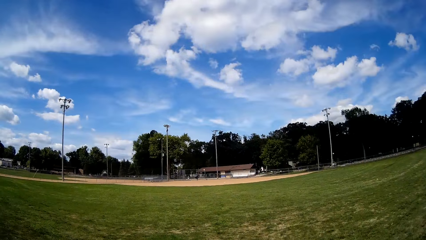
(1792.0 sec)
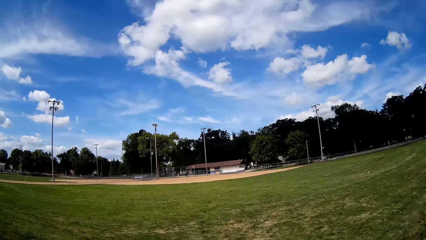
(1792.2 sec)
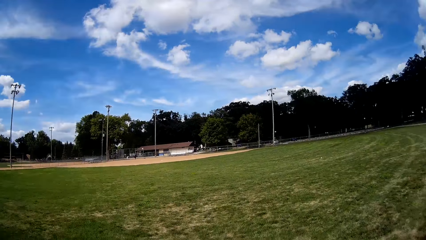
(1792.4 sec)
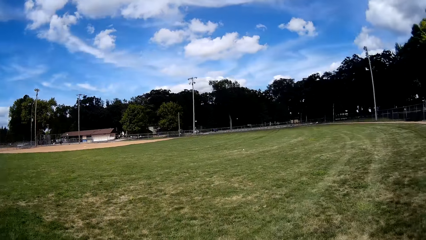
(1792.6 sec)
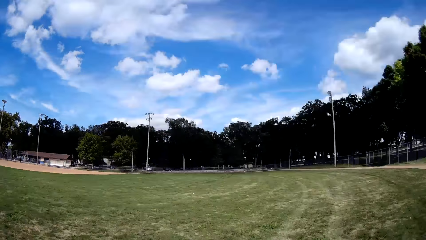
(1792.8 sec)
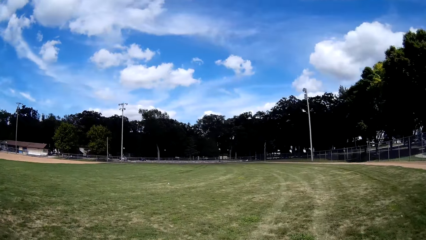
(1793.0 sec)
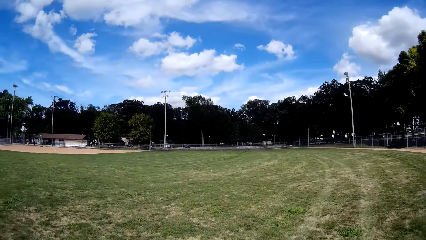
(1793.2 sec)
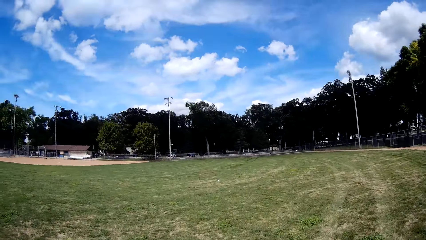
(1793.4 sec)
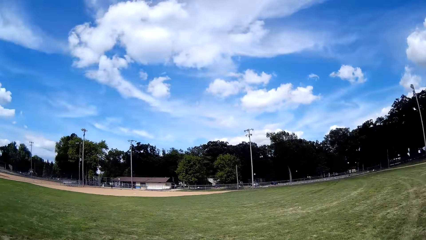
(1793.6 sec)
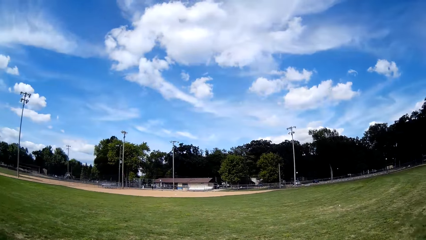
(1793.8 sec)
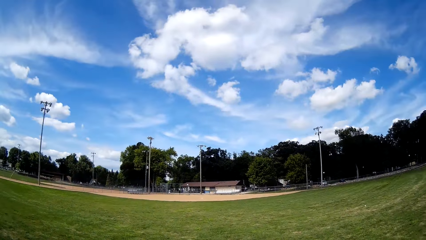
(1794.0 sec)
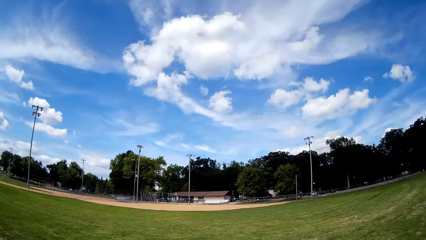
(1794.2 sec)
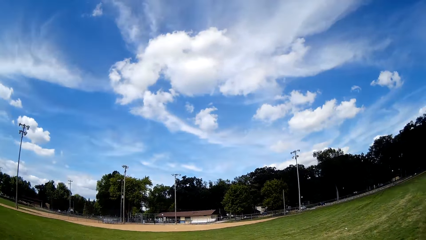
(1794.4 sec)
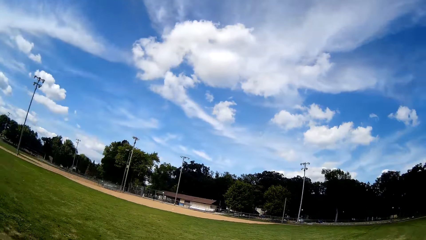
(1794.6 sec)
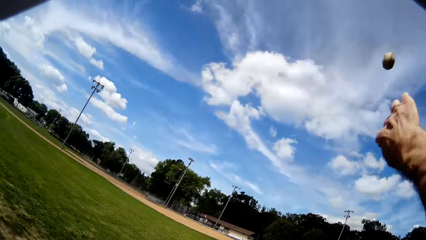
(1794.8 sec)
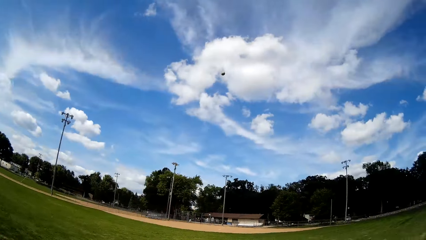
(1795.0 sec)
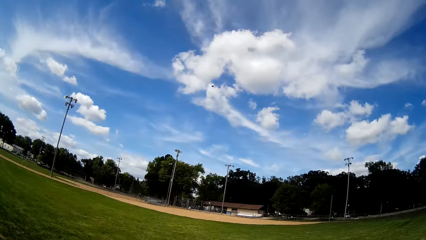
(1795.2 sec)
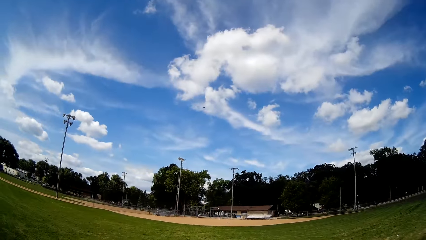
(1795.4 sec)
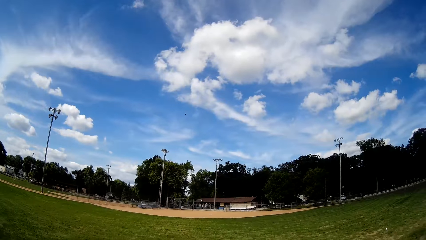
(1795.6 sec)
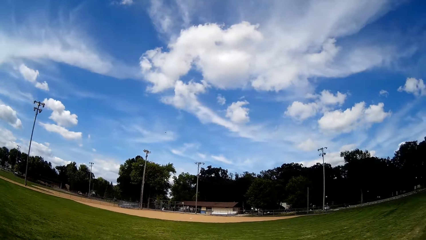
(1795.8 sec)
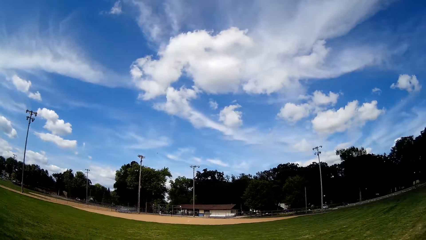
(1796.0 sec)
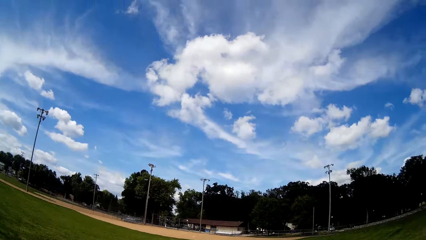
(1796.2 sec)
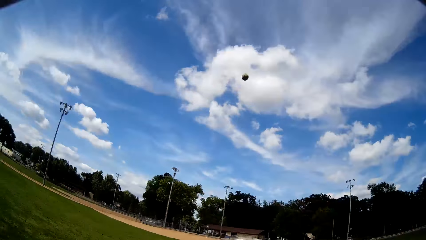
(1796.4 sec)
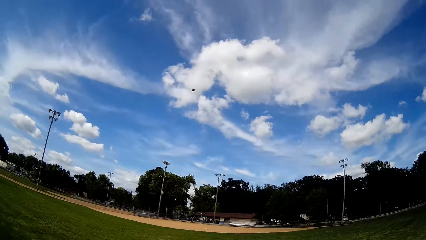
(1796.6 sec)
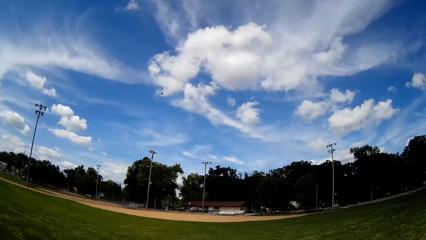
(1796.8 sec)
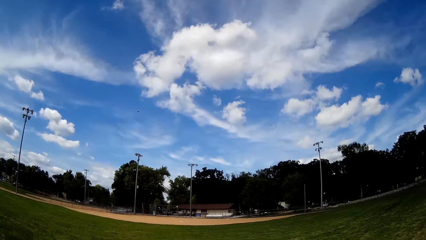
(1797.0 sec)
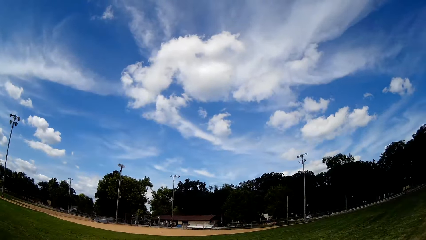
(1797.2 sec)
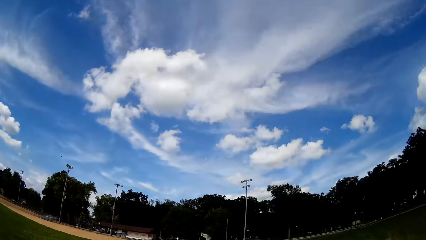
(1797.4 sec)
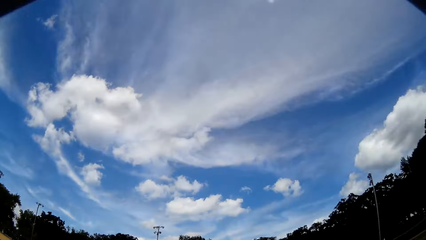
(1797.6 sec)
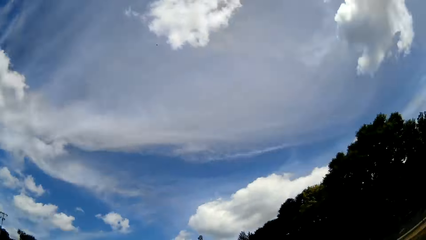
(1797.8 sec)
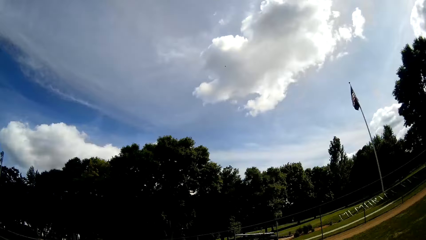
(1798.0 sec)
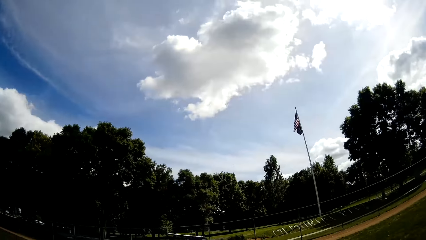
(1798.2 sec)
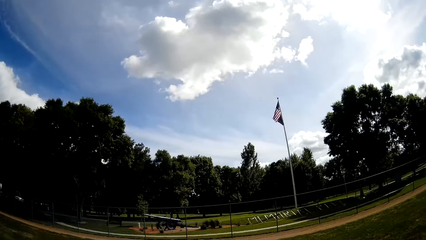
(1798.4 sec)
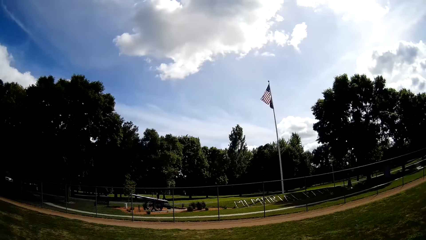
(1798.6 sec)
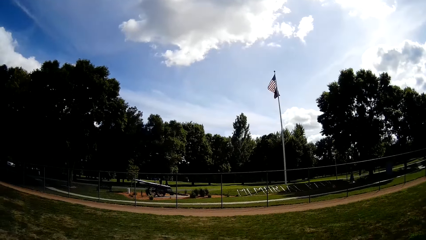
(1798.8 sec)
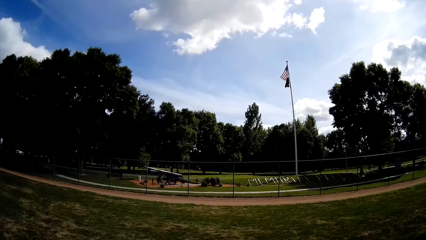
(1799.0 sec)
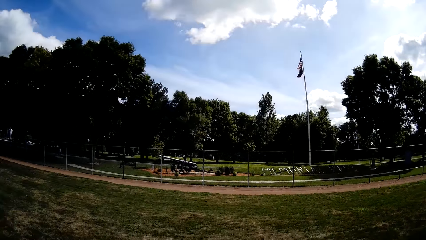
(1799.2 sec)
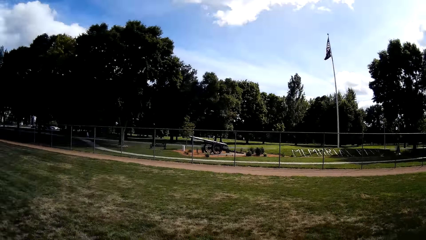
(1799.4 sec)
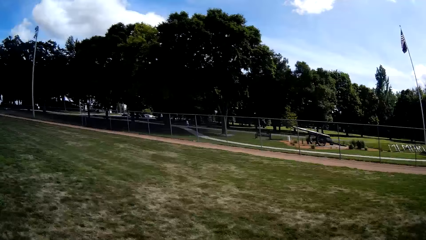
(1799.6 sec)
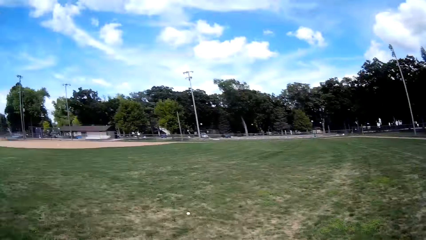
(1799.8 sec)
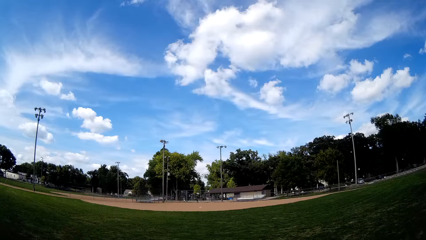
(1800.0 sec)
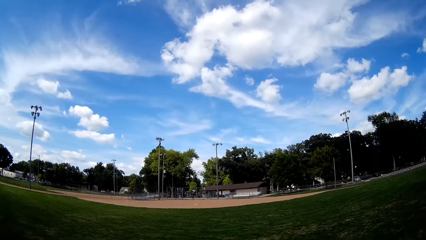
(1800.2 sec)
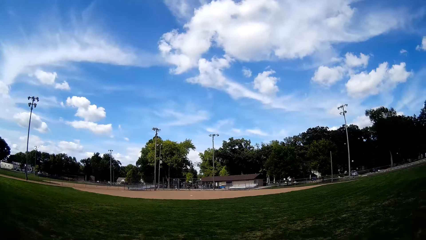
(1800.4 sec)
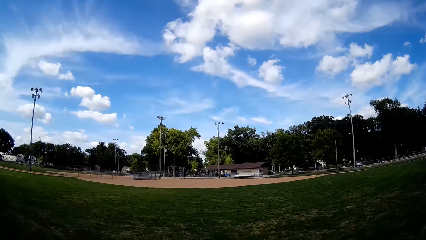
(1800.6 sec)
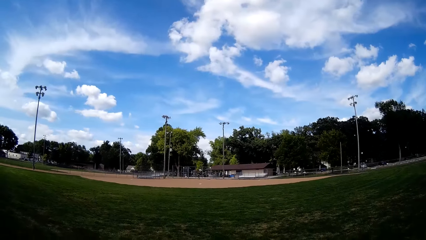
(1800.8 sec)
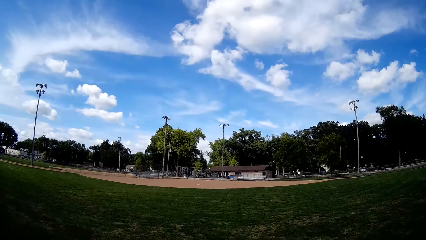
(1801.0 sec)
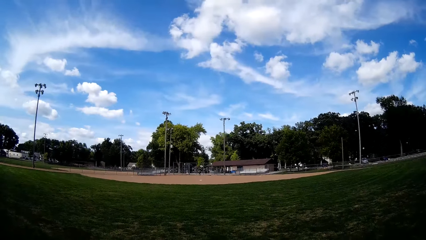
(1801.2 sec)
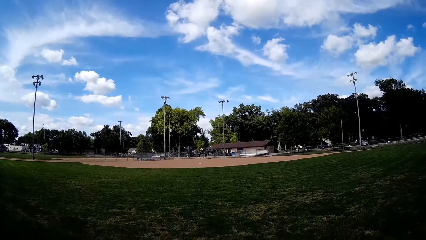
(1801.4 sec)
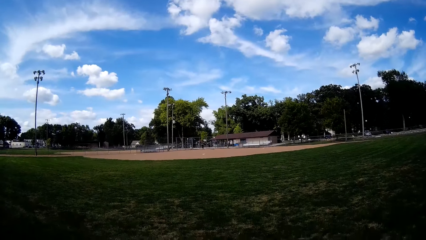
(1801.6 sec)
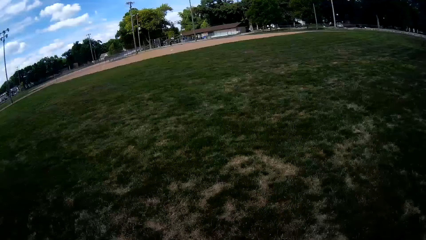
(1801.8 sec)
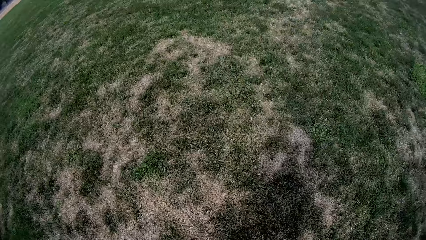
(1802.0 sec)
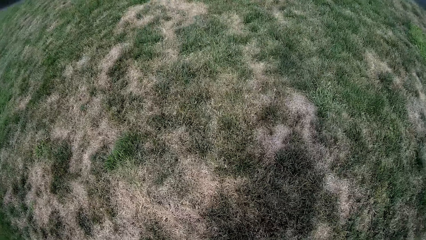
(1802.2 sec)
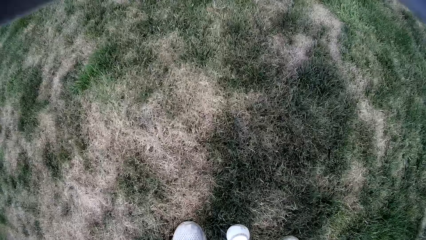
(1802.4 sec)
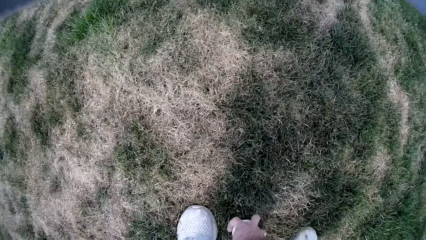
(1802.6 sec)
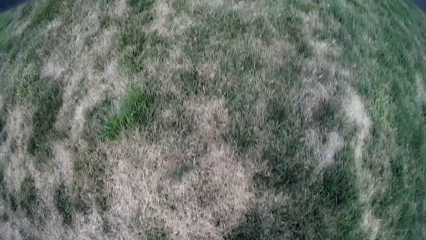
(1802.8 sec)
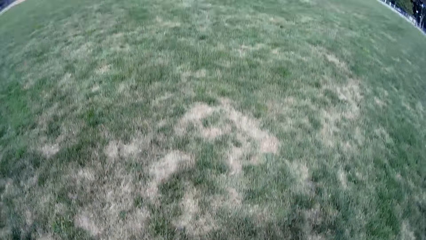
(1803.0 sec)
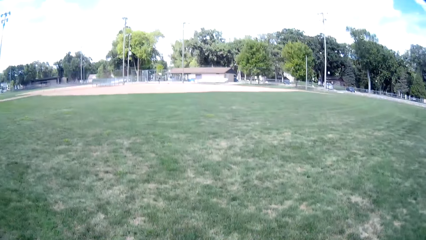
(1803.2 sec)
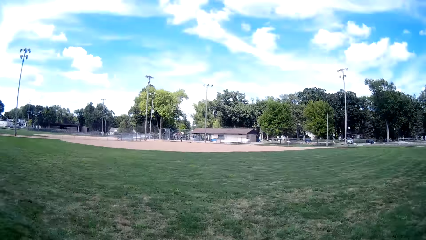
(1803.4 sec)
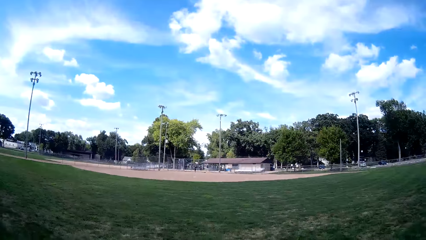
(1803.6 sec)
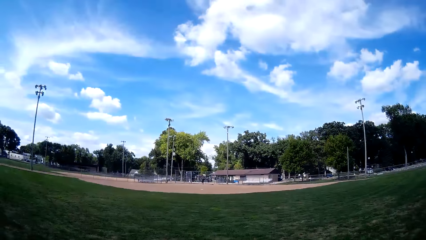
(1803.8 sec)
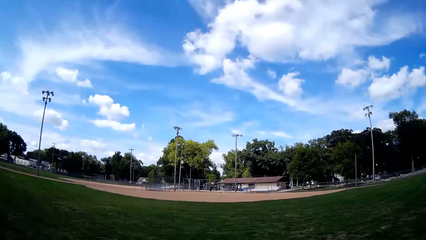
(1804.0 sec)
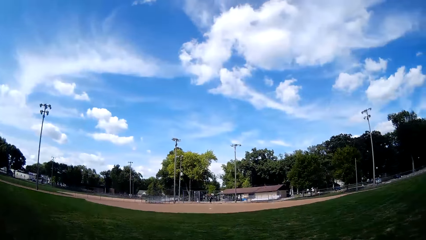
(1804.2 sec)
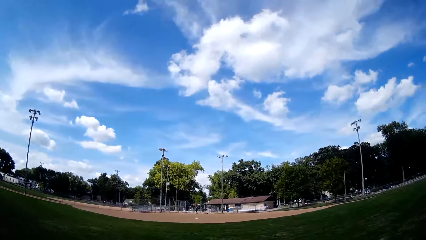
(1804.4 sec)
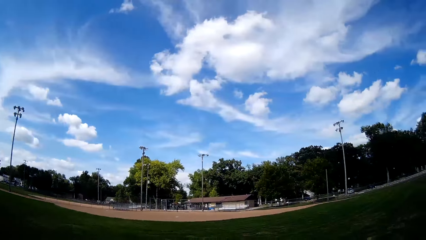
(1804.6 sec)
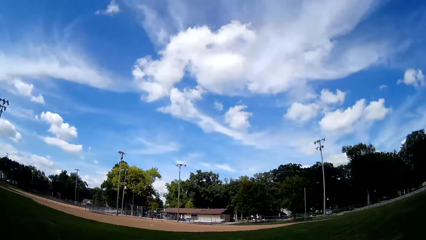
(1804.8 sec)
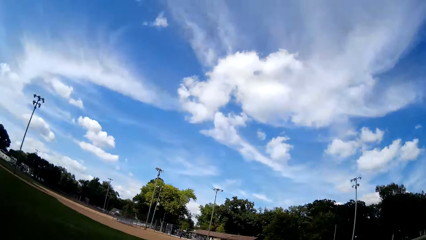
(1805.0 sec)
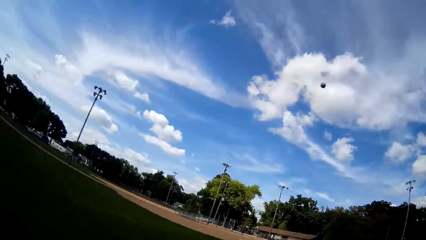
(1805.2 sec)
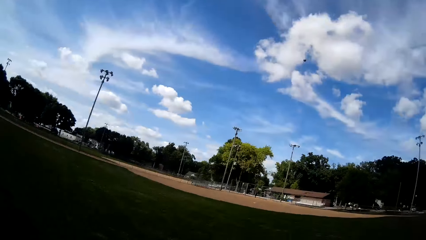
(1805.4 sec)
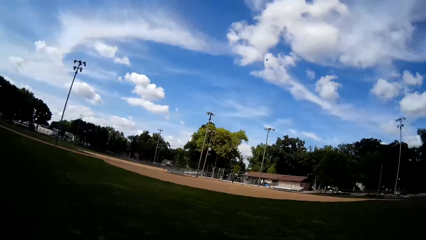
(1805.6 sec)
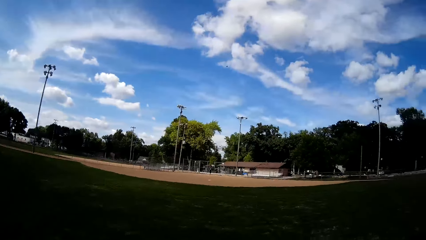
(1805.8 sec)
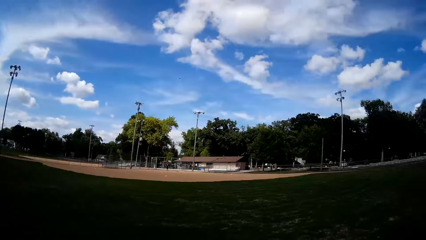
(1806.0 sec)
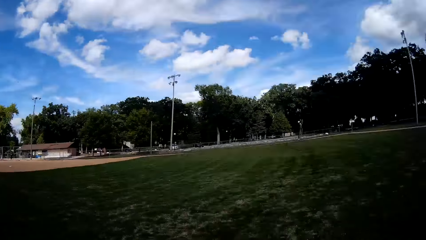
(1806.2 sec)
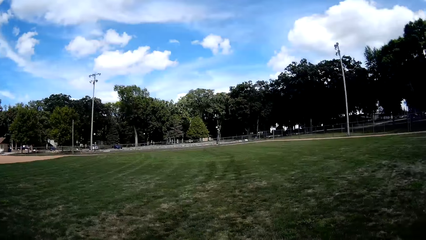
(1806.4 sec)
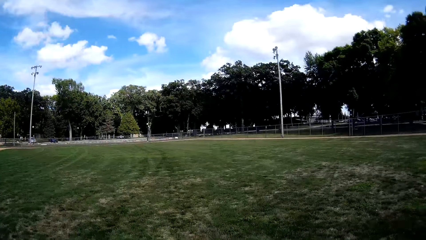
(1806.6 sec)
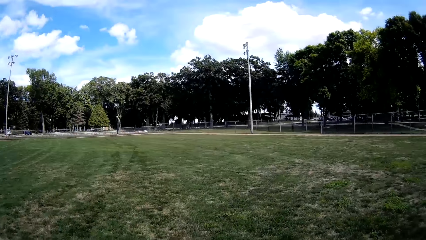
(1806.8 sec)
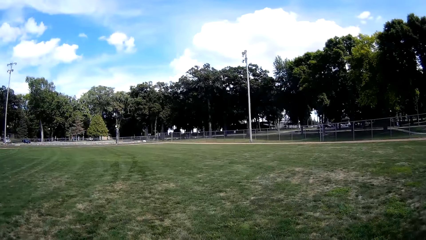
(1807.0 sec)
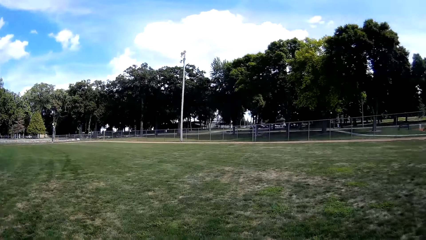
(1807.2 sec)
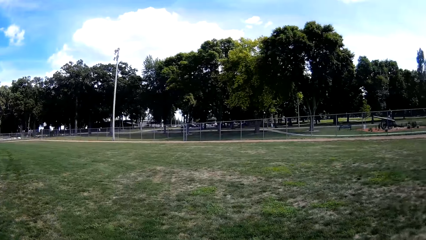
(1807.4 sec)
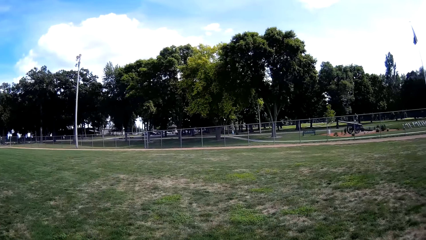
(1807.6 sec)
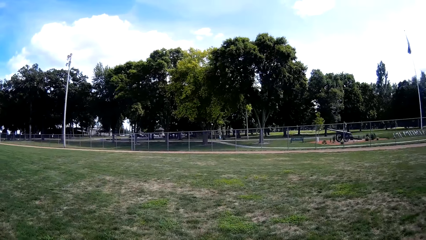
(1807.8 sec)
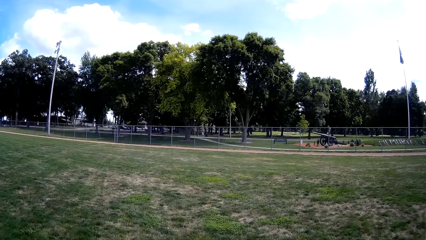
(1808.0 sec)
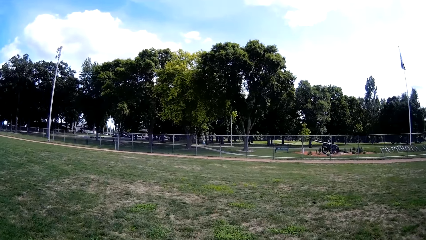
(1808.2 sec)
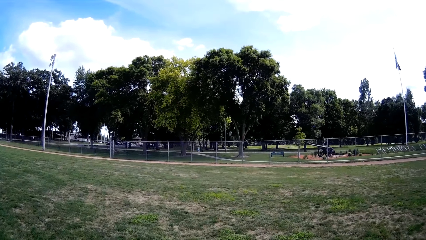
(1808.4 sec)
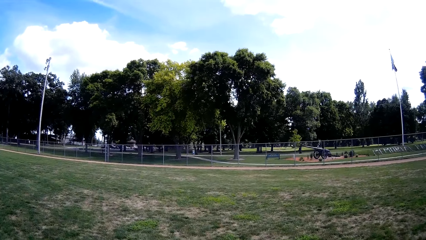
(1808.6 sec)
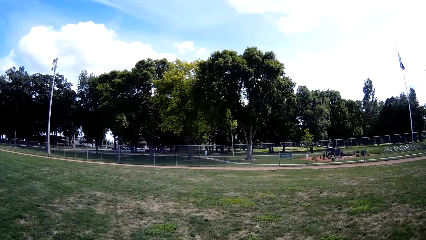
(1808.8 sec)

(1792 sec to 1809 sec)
The camera wearer throws back the balls. He runs on the playing field, throws the baseball, turns around, looks around, and turns around. A man walks on the playing field. The camera wearer looks around, looks downwards, picks up another ball from the ground in front of him, and looks upwards. The man walks on the playing field. The camera wearer throws back the ball, turns around, and walks on the playing field.
